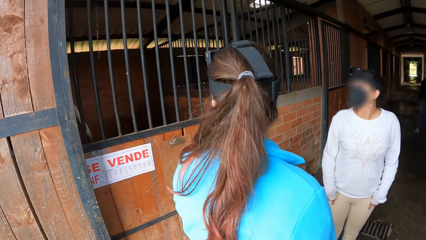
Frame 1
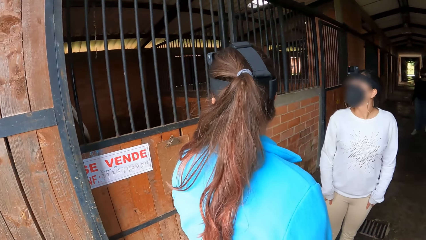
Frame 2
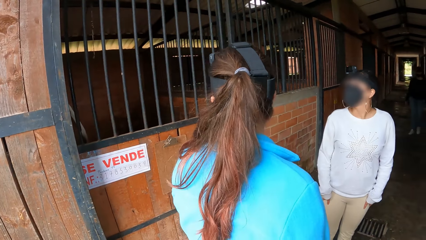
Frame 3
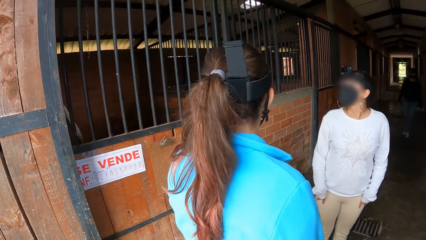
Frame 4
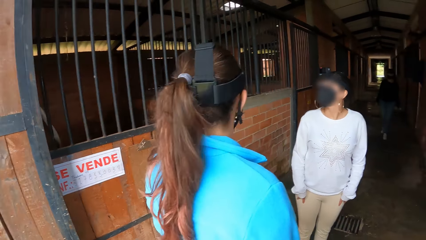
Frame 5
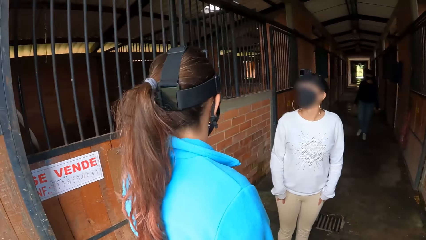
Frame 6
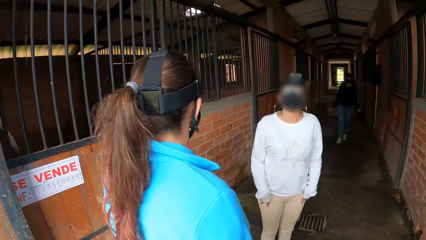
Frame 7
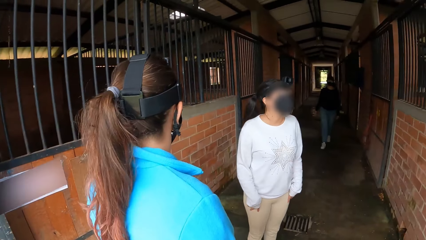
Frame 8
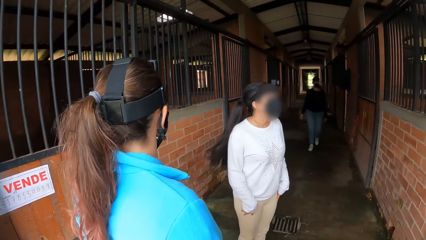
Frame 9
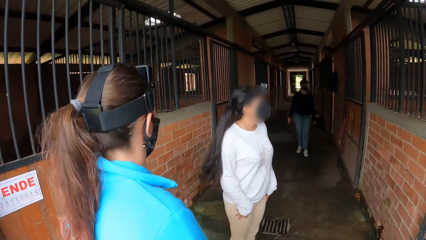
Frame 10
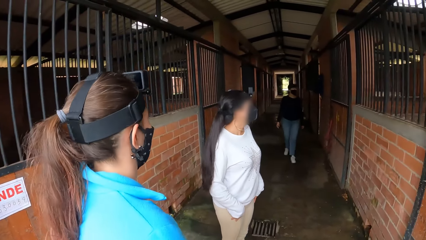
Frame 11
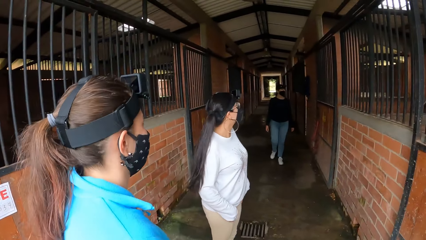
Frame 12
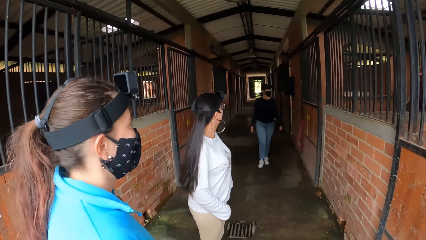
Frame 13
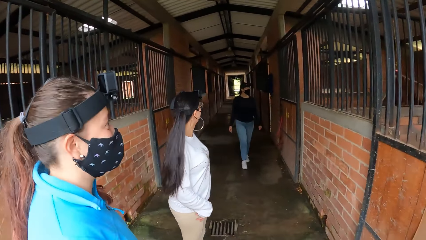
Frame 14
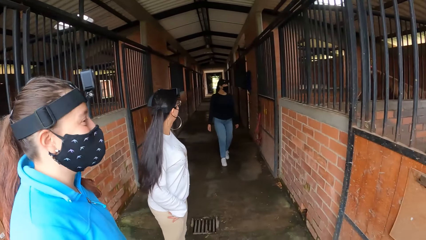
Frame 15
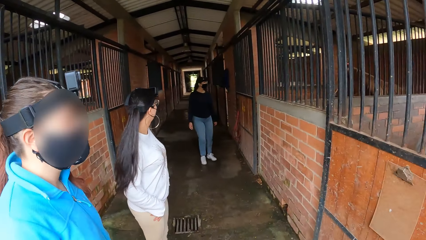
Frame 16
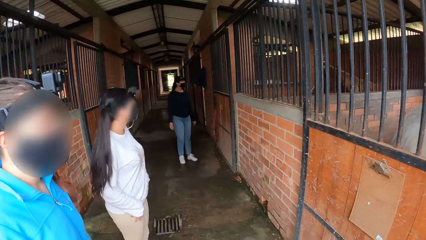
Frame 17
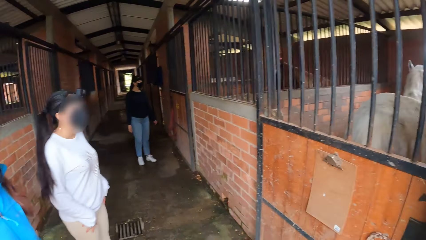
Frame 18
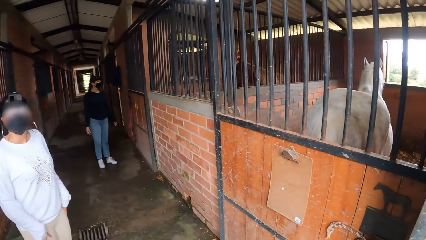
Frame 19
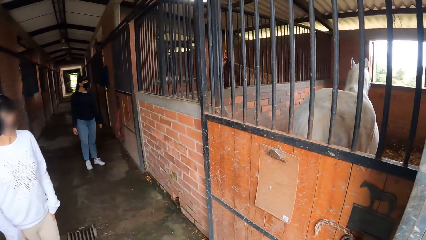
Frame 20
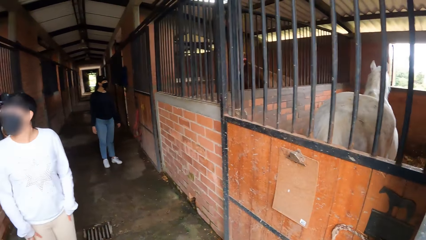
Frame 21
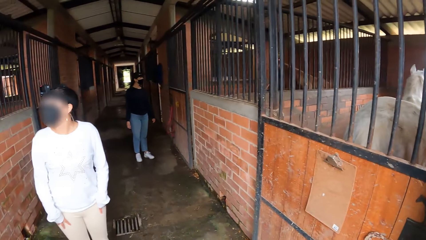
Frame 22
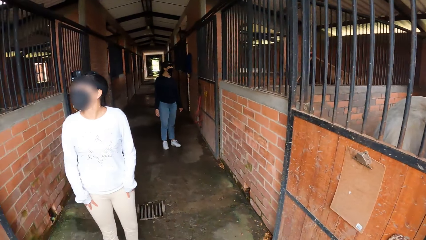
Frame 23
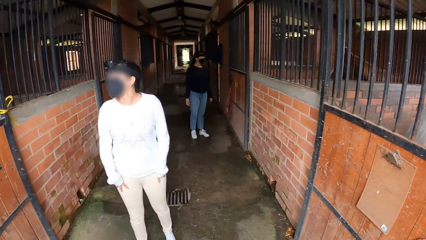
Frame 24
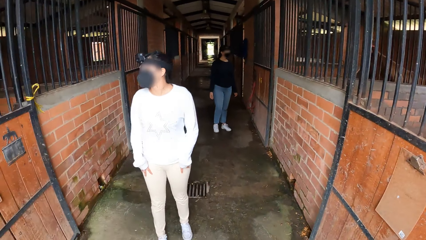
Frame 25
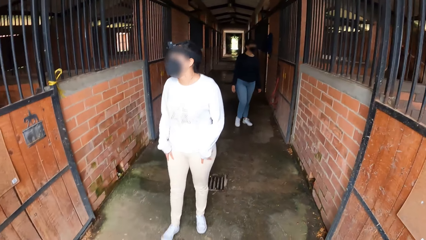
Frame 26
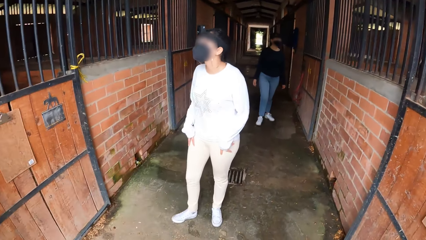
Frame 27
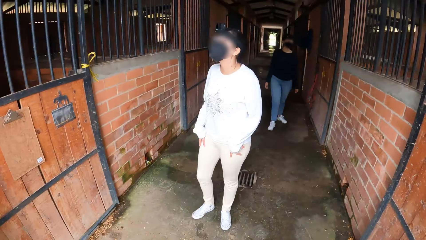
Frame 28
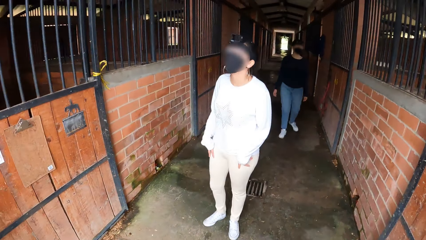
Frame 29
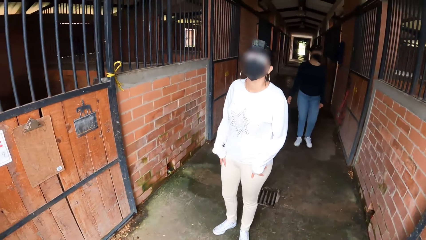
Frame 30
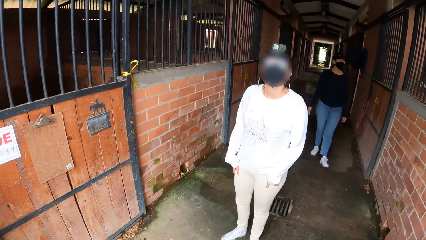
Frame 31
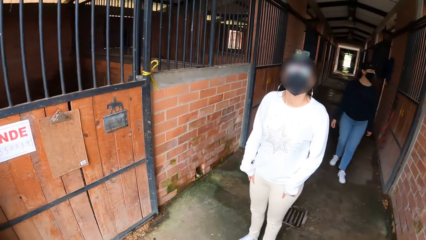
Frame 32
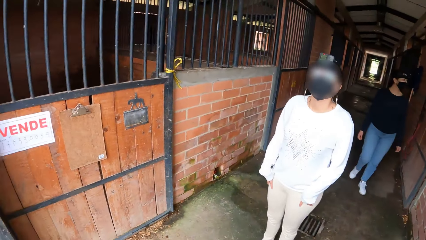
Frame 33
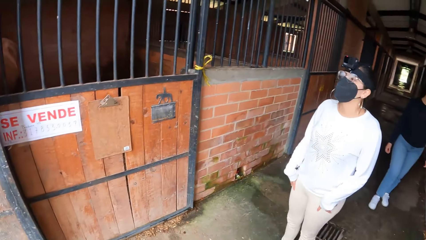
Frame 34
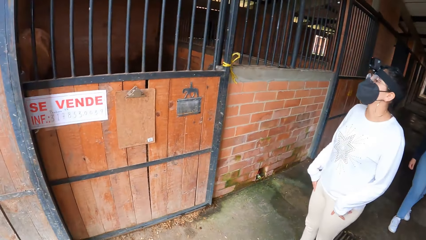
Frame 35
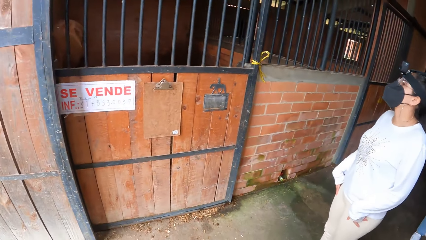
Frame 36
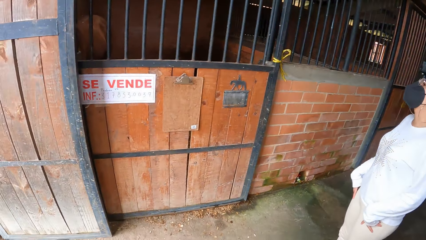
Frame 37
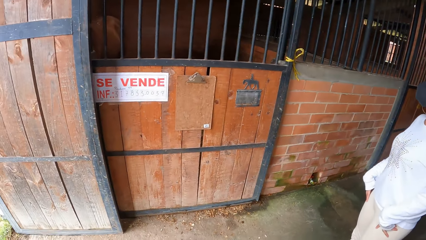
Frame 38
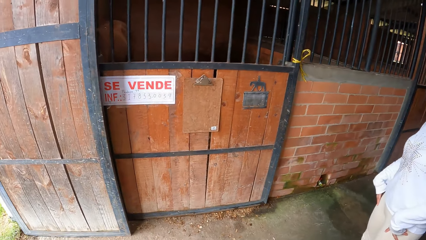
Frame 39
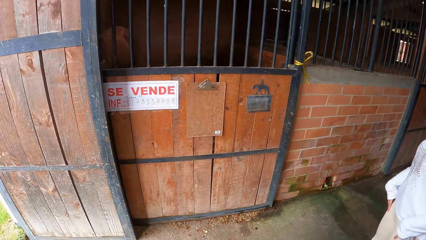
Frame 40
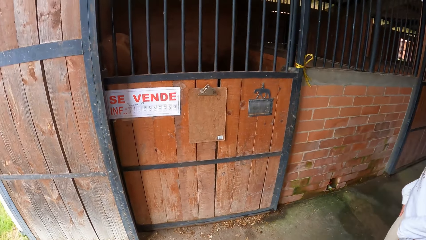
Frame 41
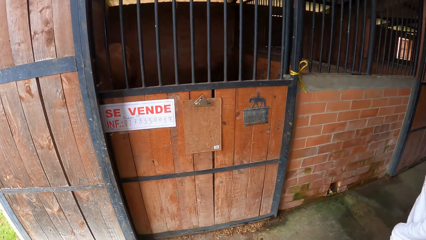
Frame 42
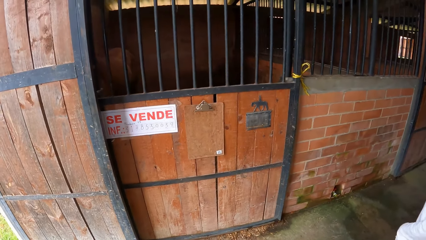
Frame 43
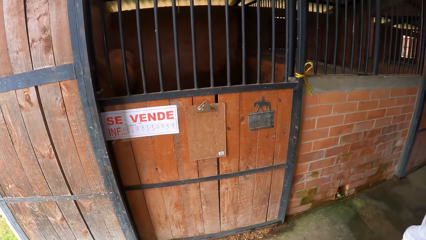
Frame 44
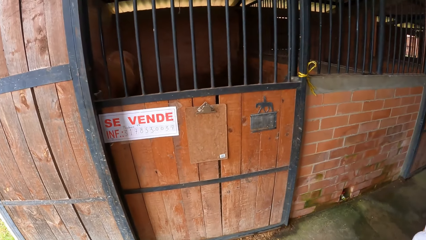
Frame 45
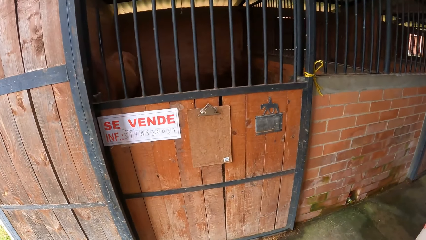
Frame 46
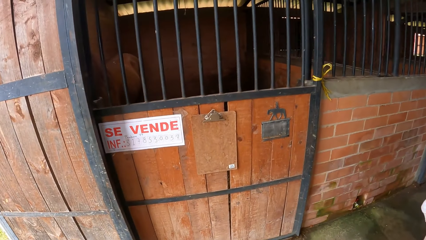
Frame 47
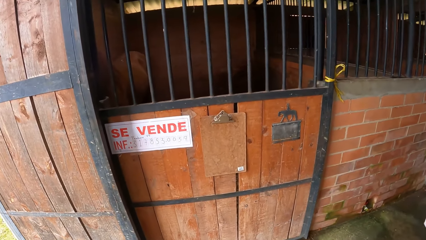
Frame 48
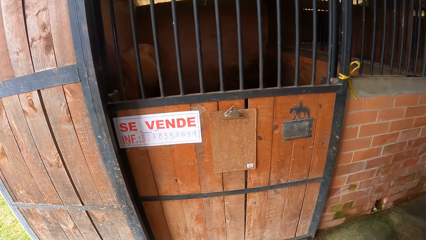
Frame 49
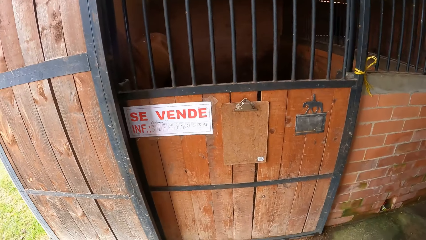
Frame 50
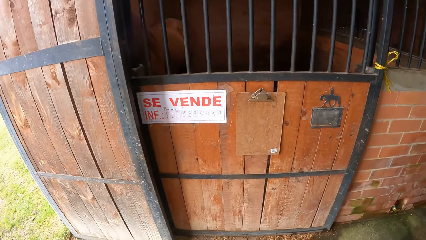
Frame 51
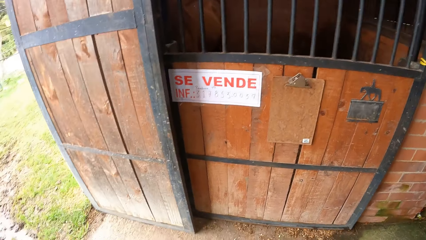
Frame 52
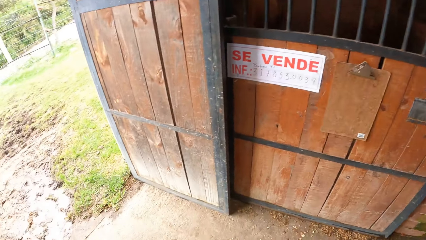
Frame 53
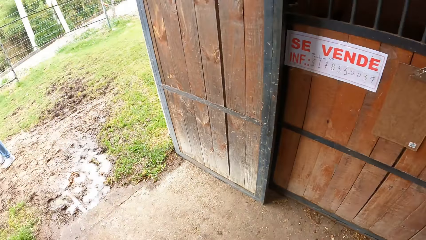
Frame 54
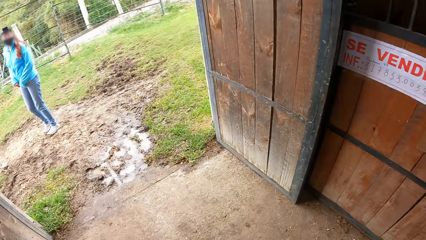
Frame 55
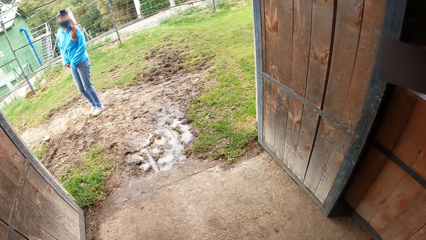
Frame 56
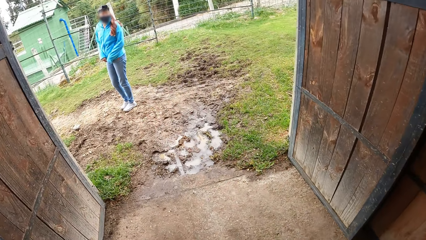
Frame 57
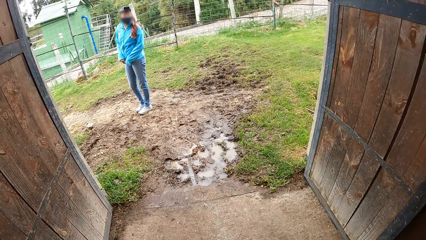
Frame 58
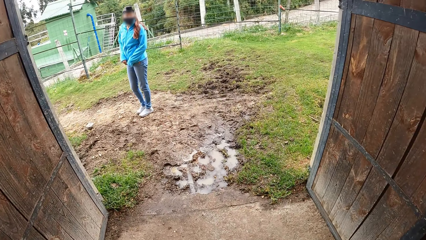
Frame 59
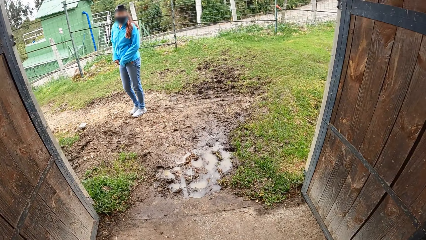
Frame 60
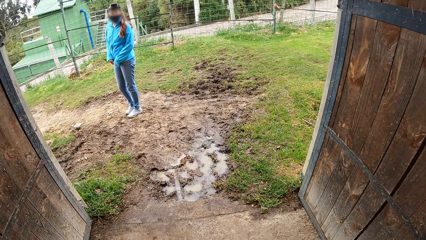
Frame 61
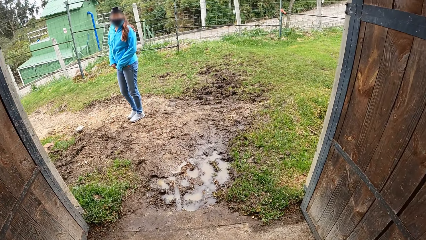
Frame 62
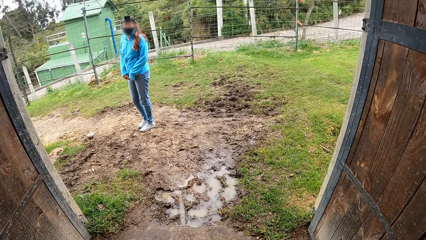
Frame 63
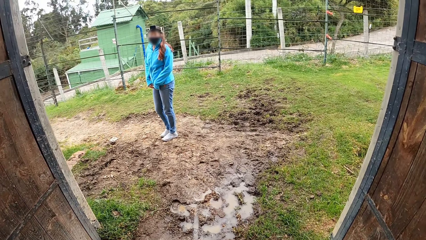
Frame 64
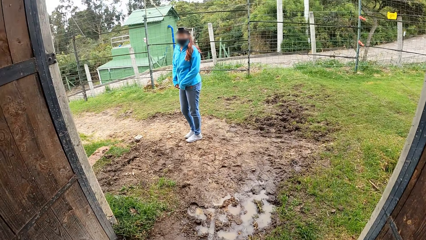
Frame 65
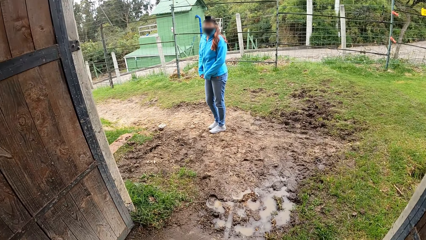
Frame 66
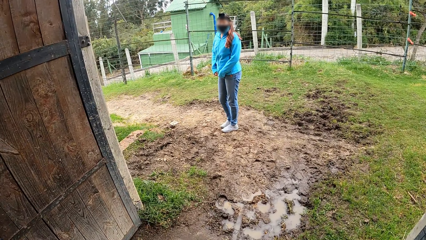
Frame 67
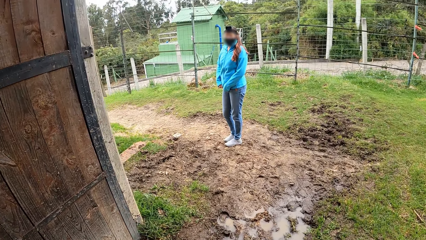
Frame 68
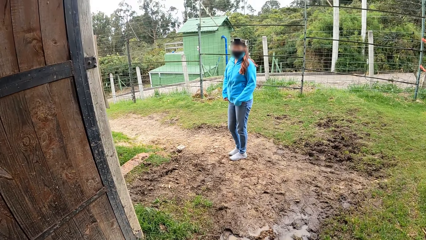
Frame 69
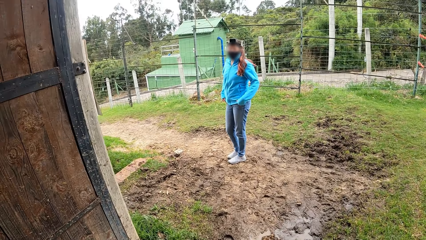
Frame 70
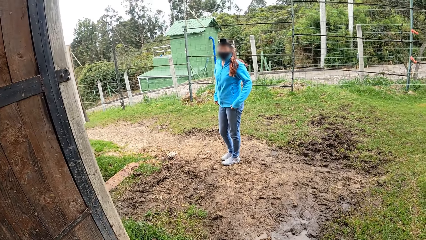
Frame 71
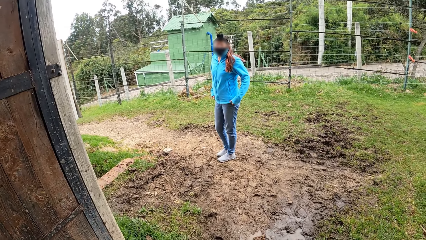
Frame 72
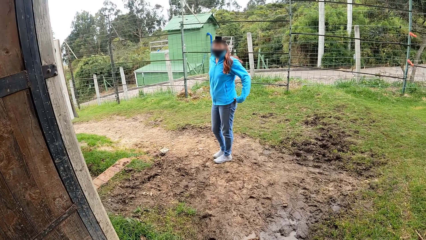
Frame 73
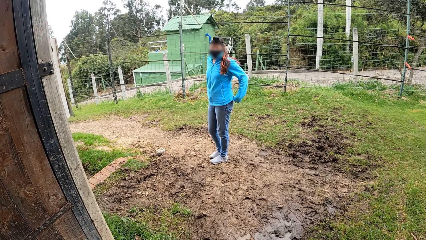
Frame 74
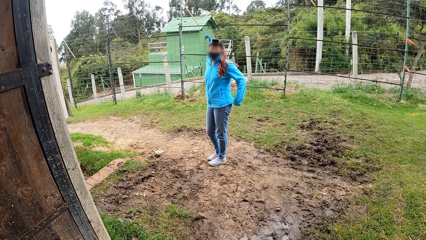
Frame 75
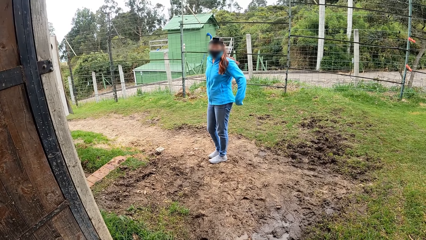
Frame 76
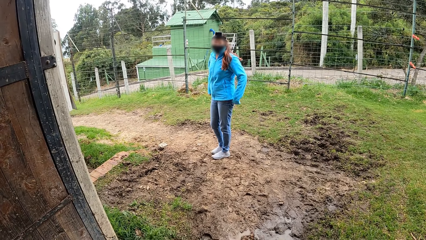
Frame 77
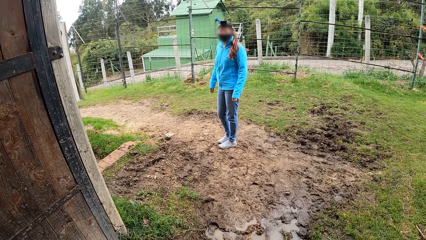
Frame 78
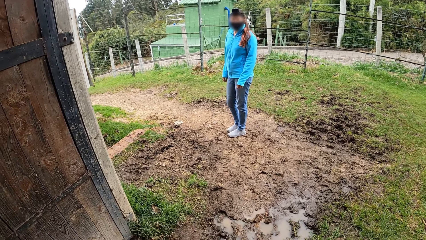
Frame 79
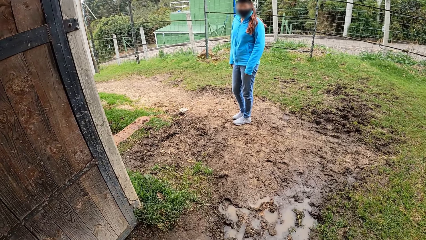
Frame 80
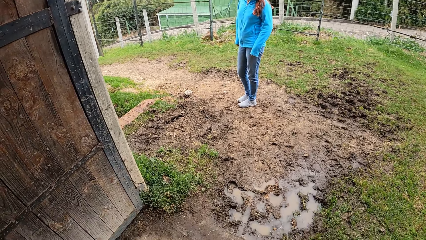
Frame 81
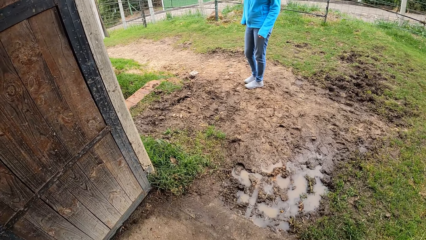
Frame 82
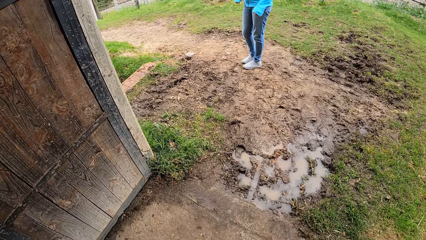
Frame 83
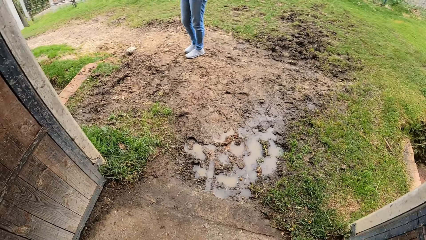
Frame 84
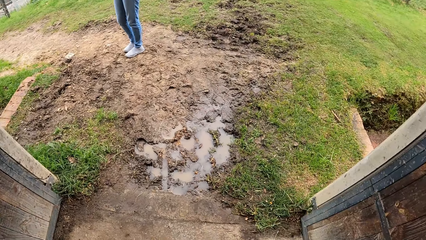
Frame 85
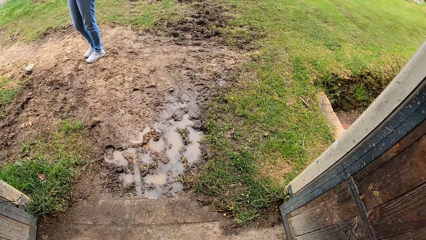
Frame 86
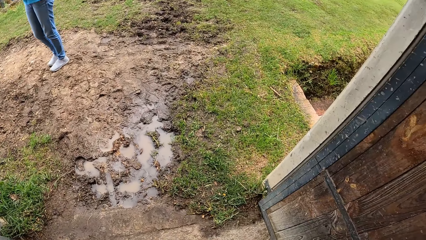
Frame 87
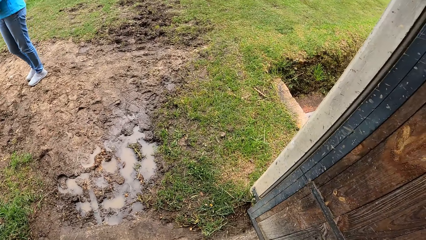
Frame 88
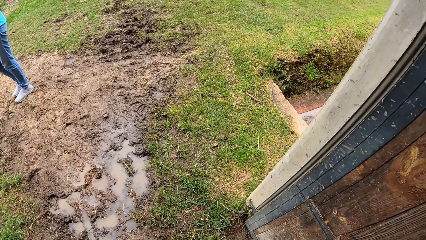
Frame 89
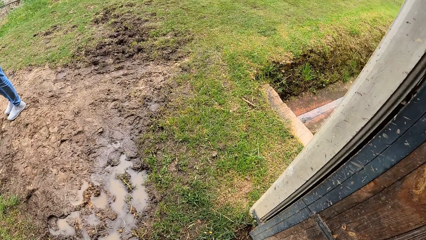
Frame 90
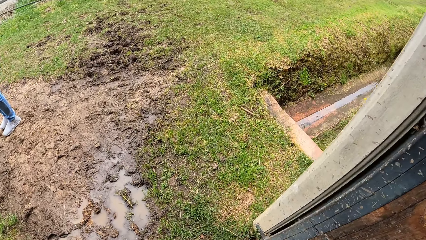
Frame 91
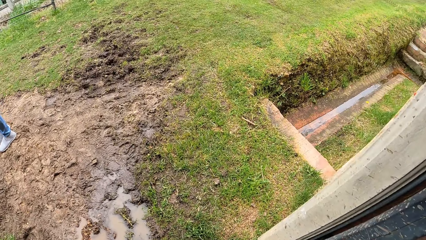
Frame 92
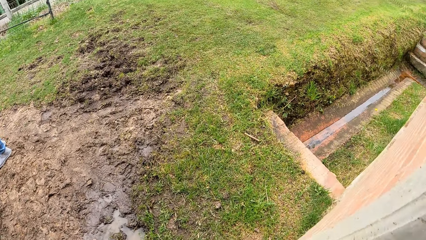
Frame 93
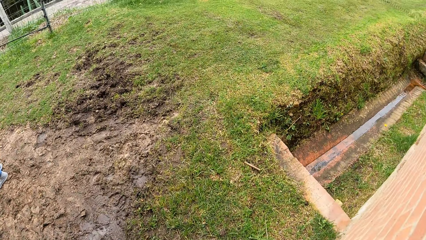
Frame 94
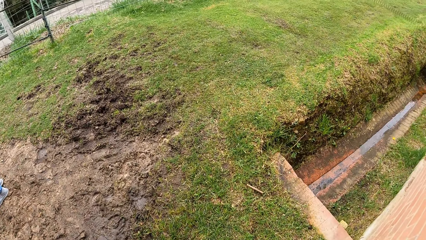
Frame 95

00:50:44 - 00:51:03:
The camera wearer walks out of the stud farm. A woman adjusts clothes.
